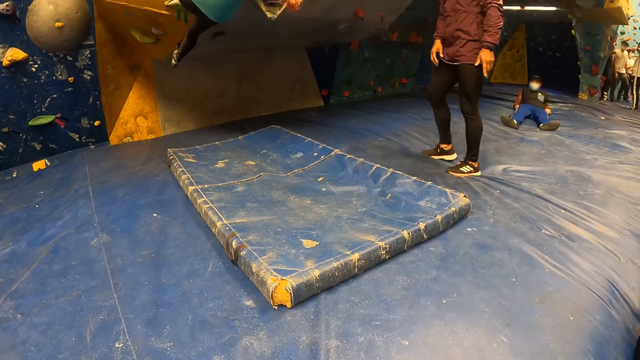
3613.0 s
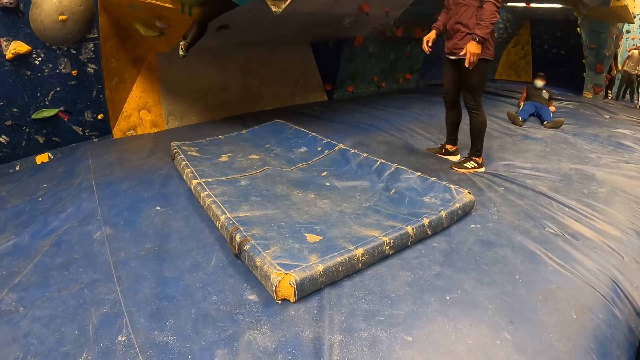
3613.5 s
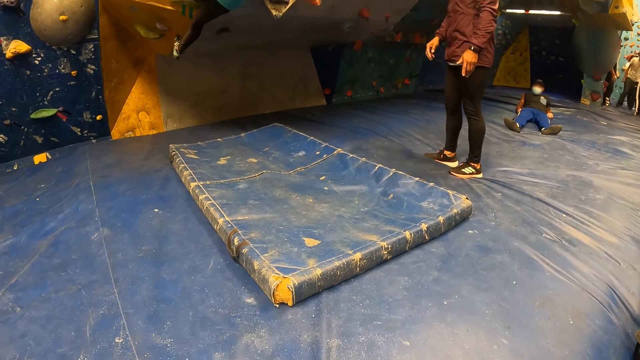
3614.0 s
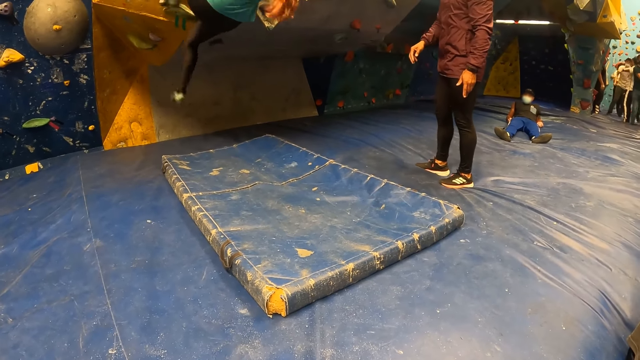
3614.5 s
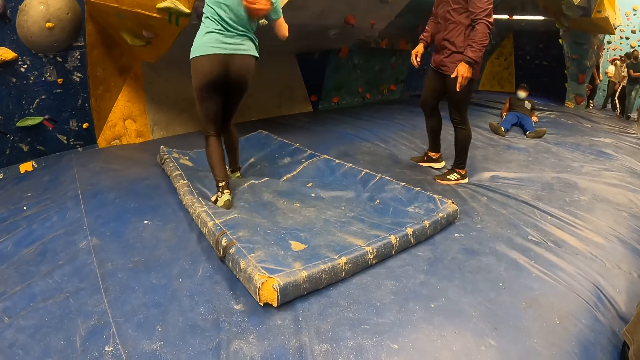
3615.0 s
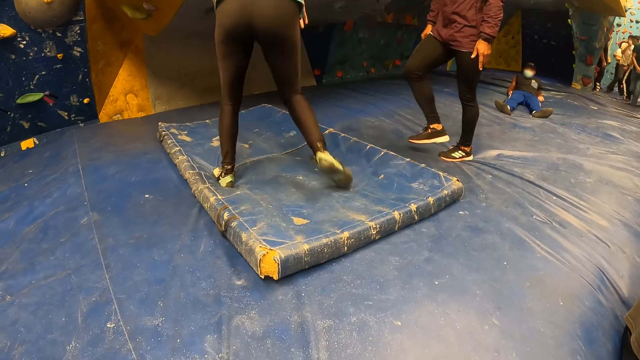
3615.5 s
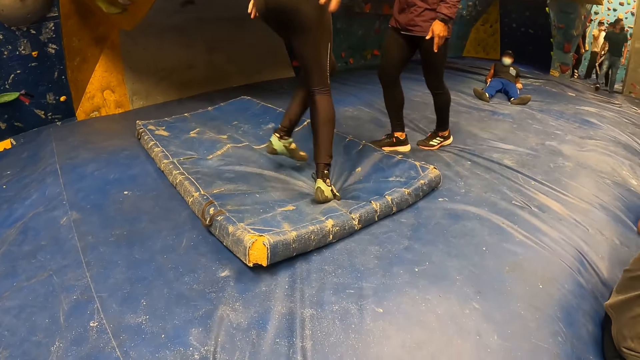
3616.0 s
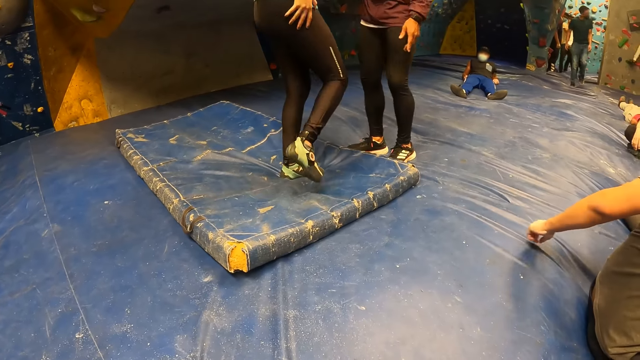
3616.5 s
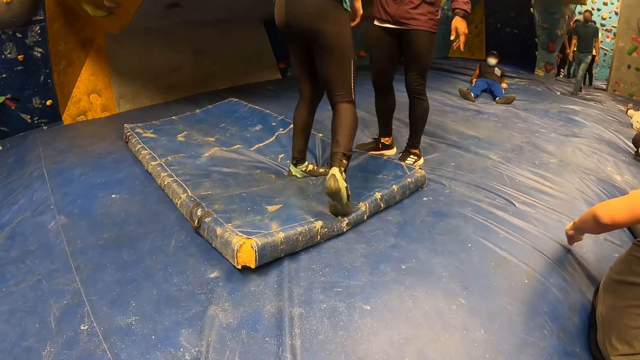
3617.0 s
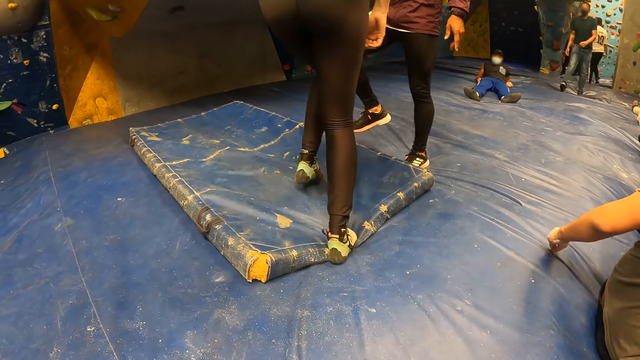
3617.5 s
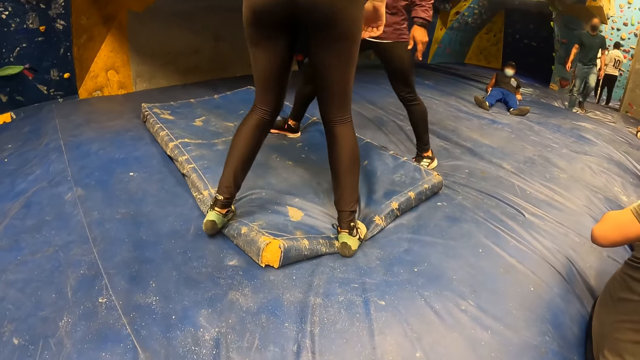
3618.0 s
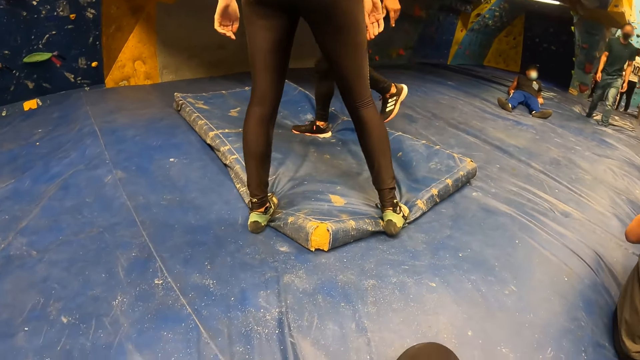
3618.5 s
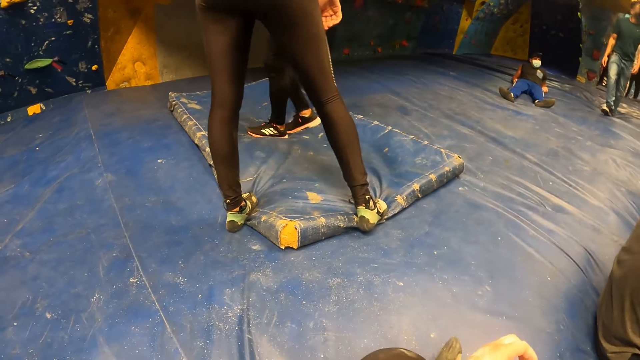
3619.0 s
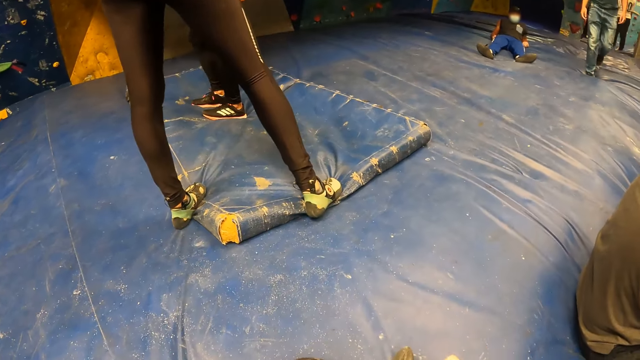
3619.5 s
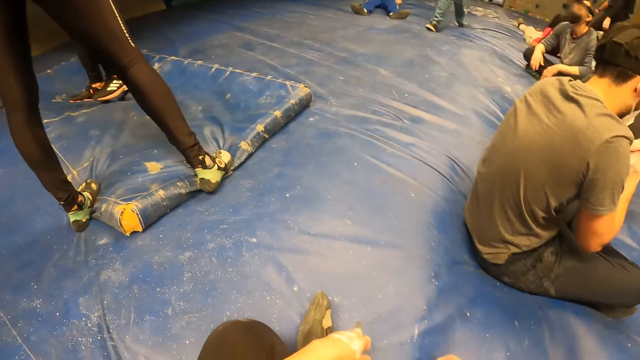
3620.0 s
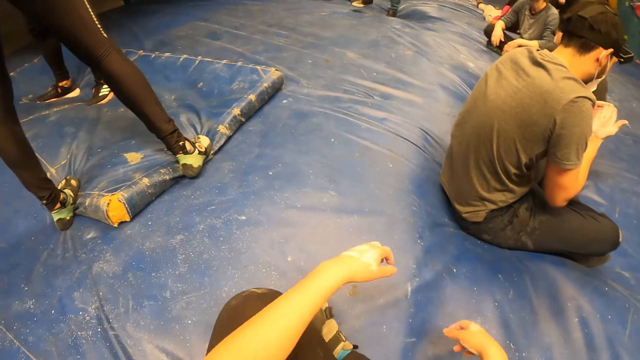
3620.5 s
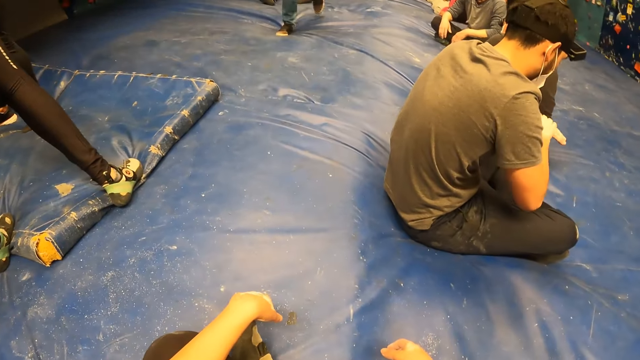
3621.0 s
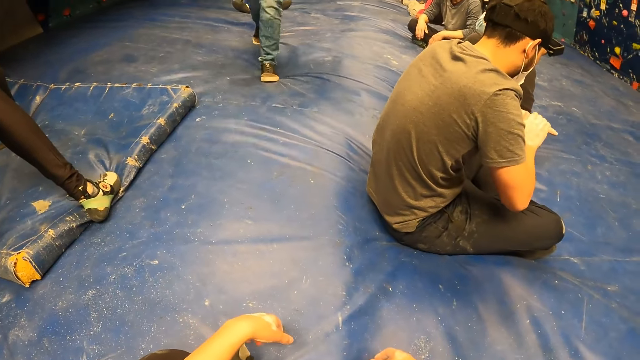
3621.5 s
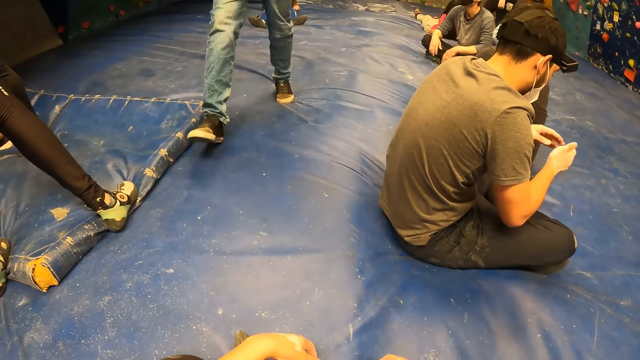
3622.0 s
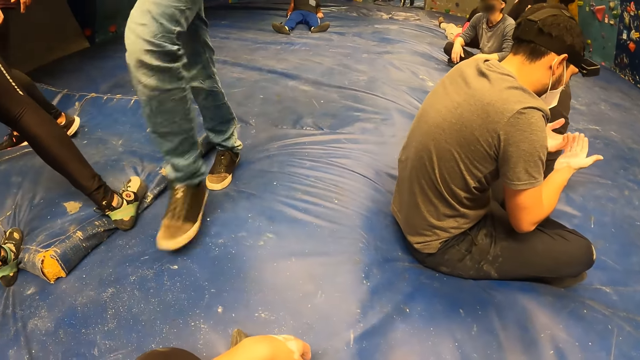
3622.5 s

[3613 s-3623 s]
A woman lands on her feet. The woman interacts with a man. The camera wearer turns around.

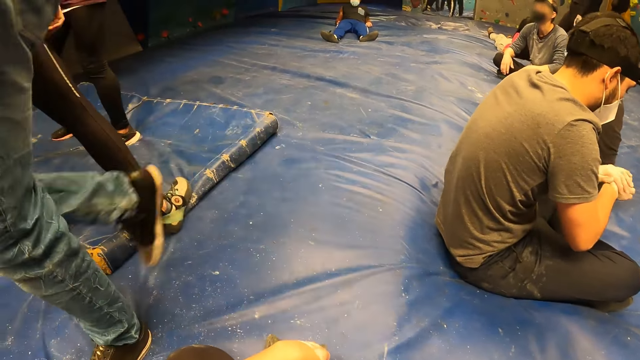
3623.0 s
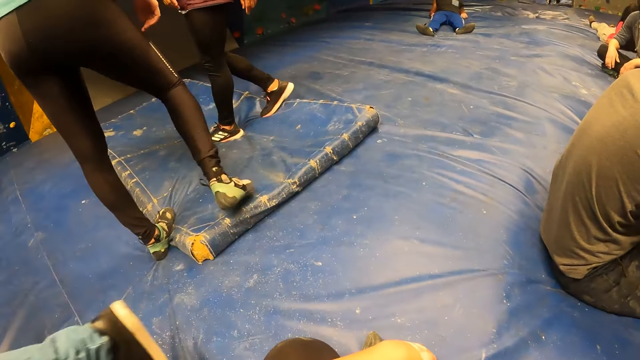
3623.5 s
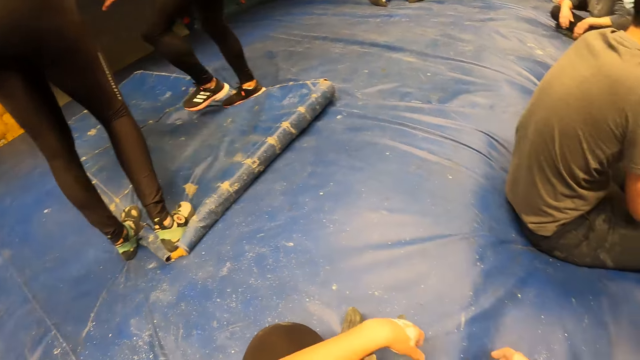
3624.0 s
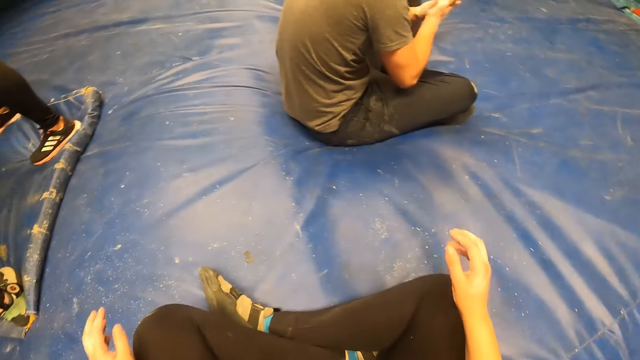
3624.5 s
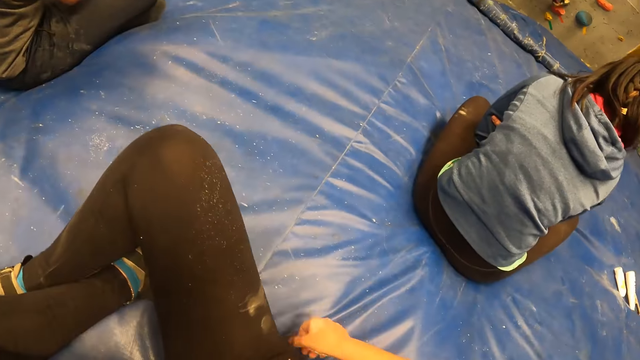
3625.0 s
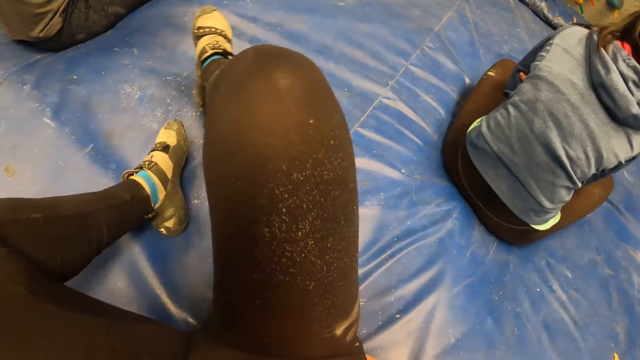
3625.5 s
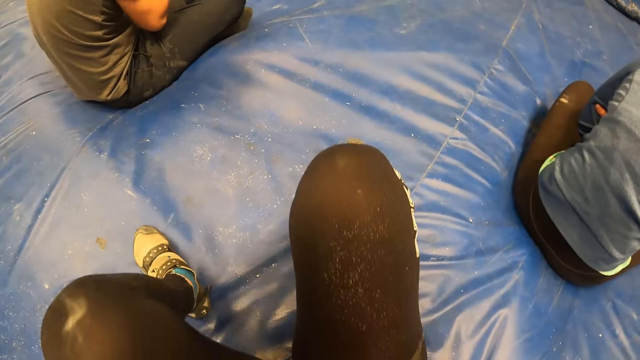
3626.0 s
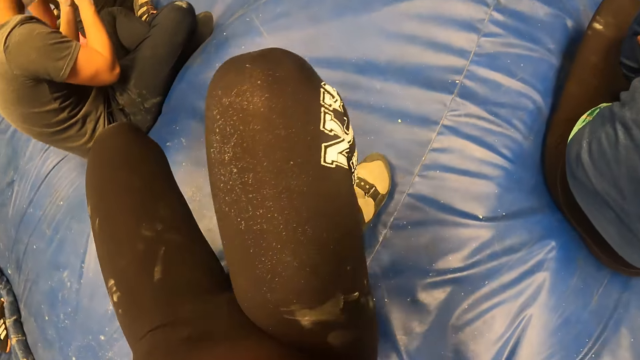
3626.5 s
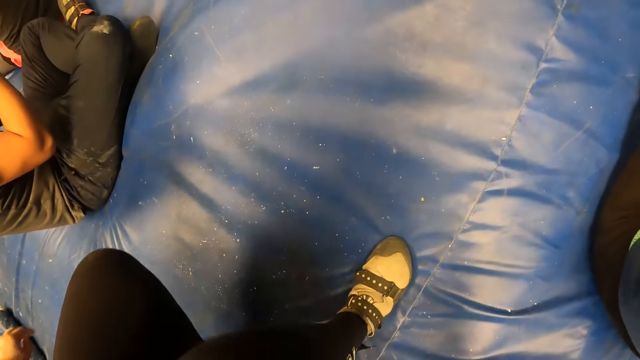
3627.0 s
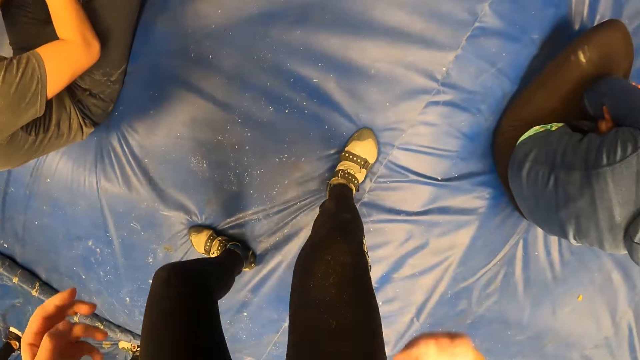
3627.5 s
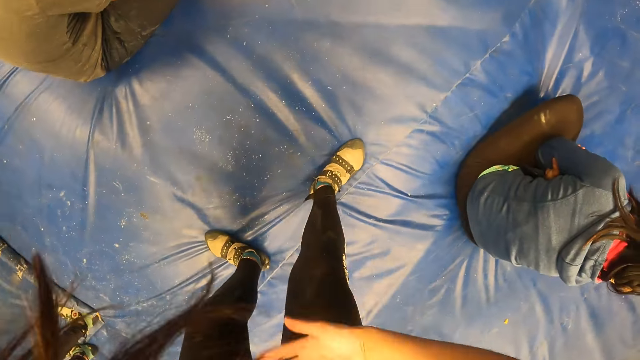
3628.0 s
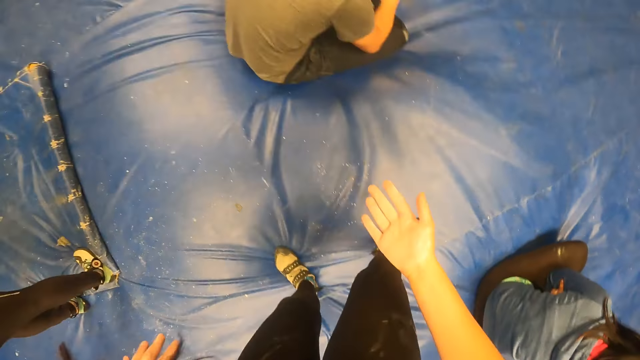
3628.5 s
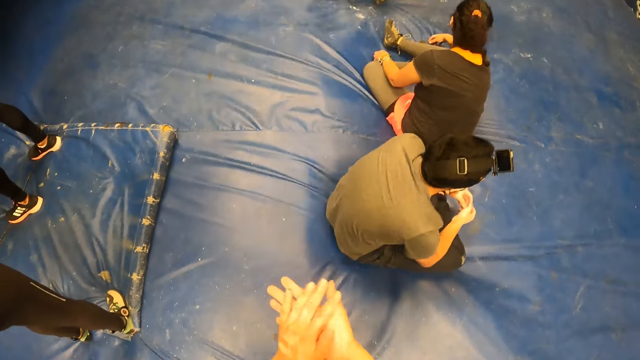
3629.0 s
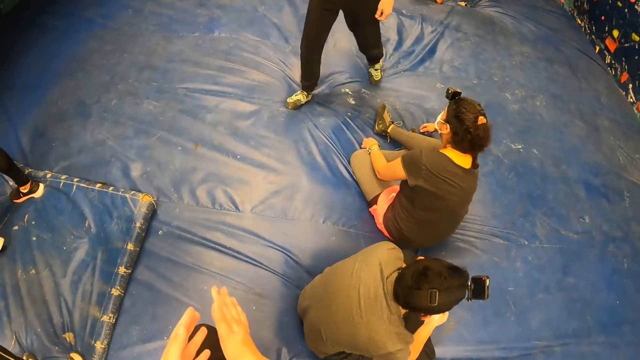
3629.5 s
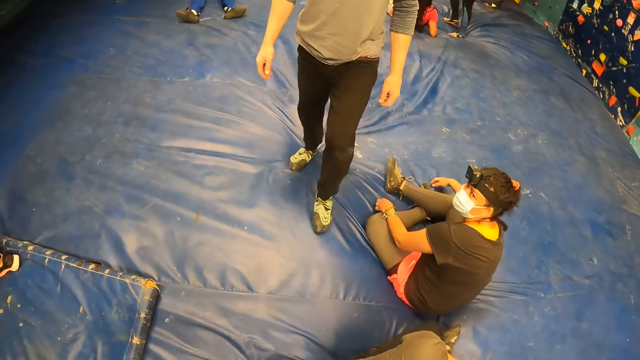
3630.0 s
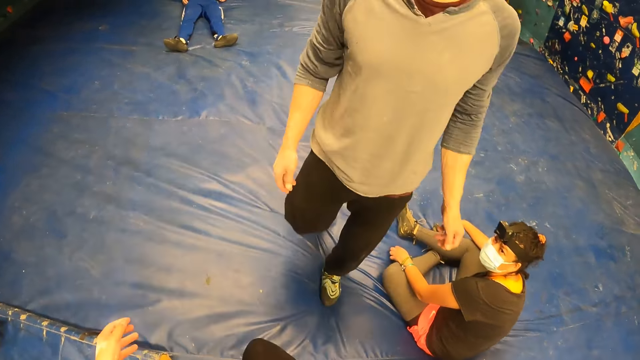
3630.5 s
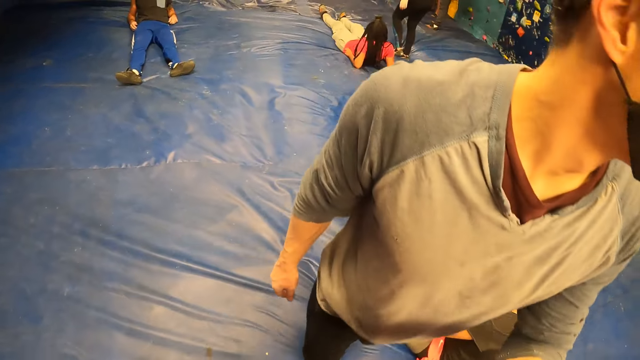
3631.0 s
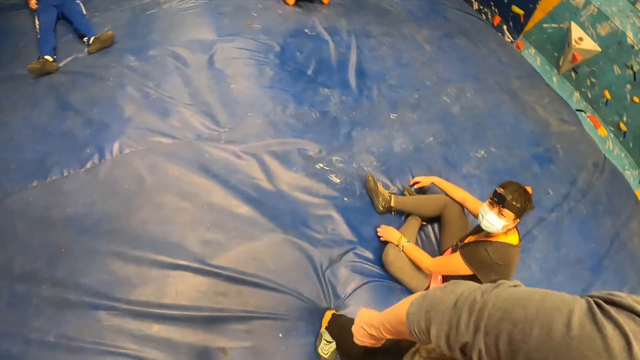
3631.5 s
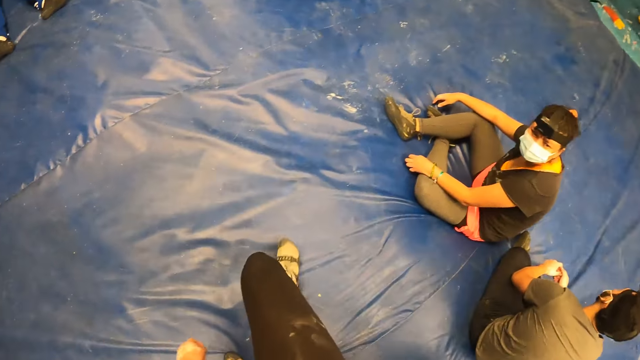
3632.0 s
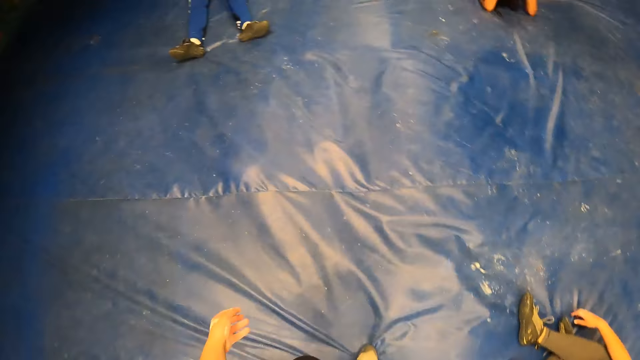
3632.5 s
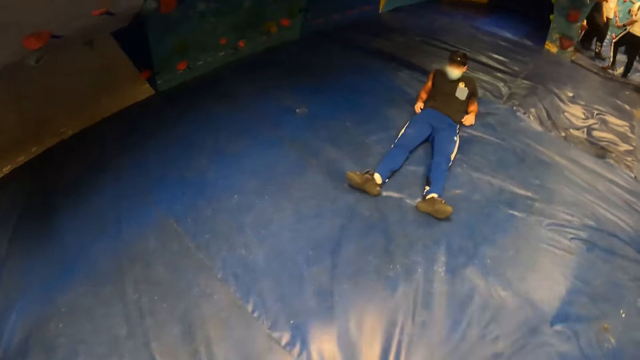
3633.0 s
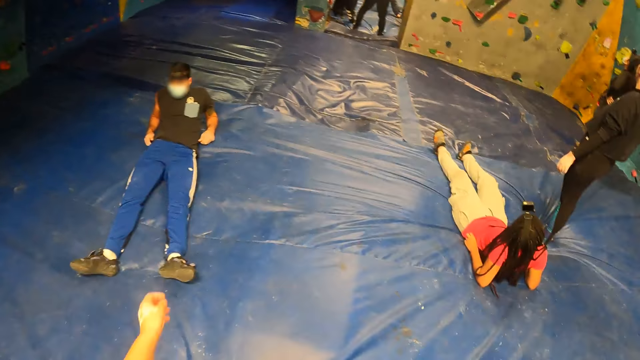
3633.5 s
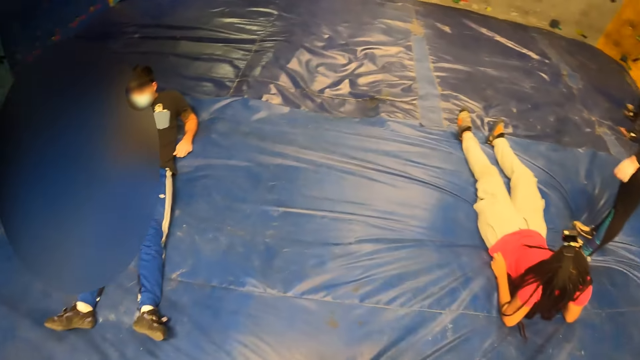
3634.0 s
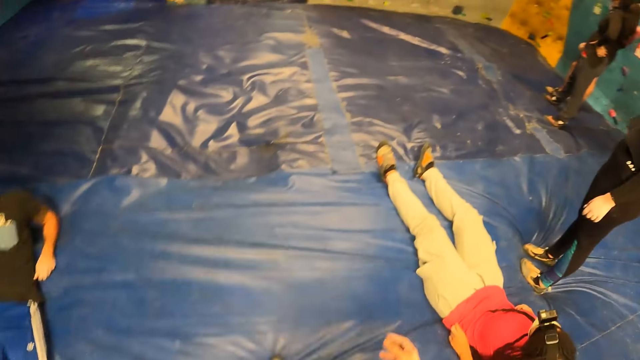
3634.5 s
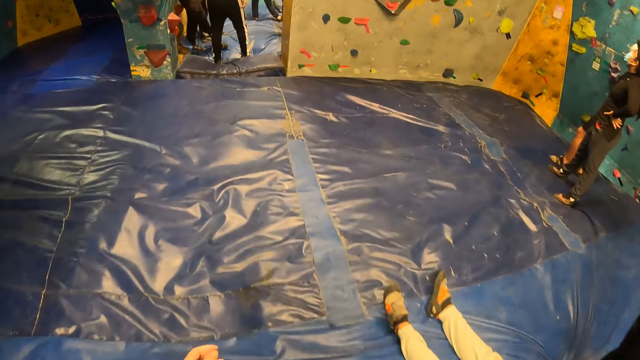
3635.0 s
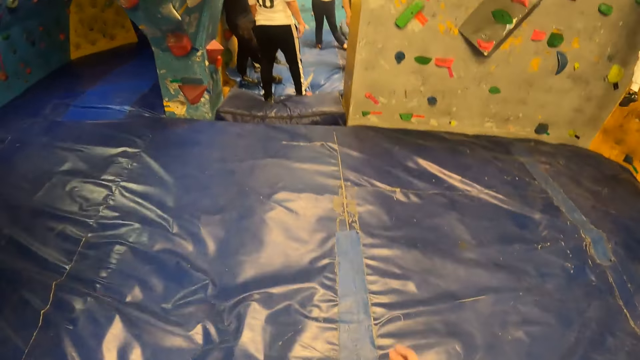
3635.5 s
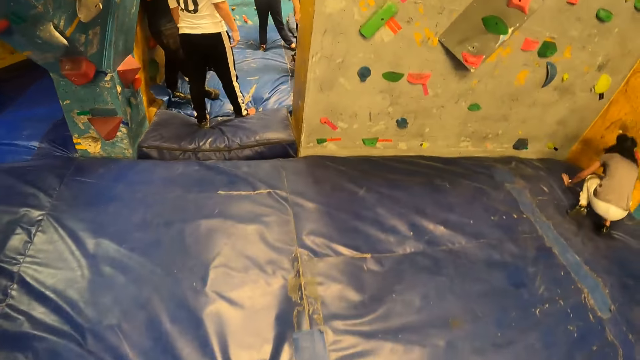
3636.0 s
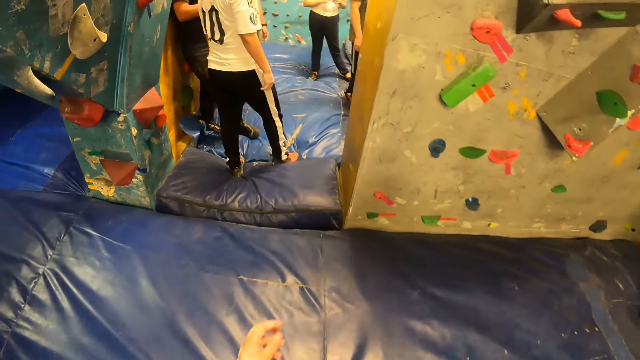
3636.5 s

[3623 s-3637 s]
The camera wearer looks around. She stands. She wipes her pants. She wipes her hands. She moves forward.
